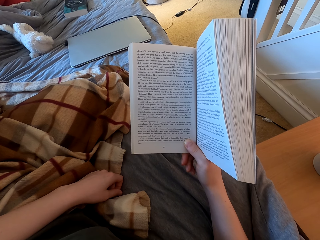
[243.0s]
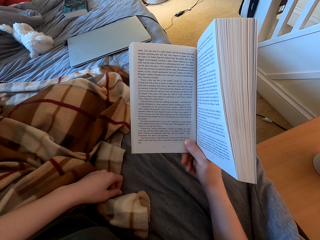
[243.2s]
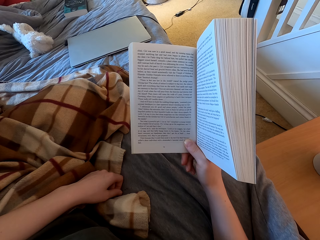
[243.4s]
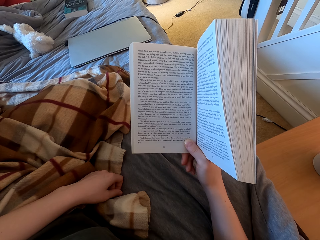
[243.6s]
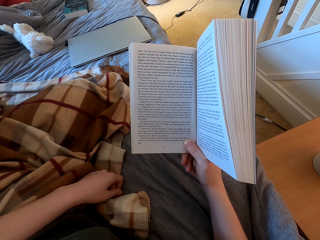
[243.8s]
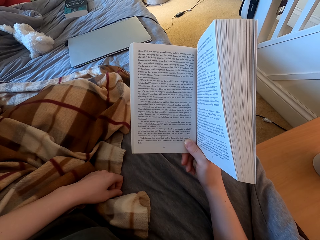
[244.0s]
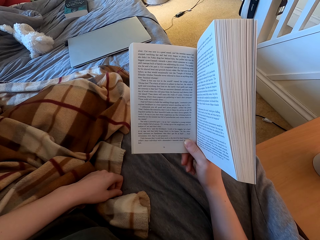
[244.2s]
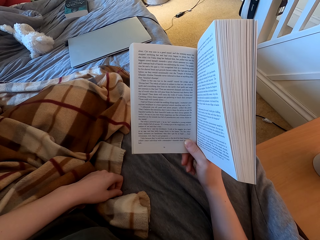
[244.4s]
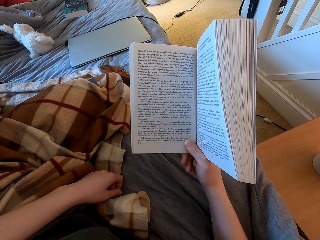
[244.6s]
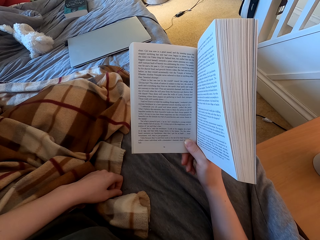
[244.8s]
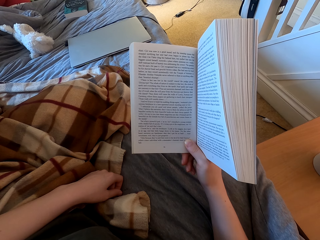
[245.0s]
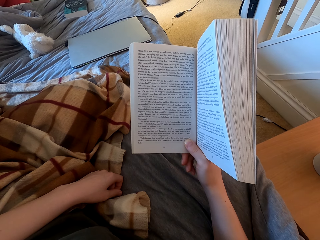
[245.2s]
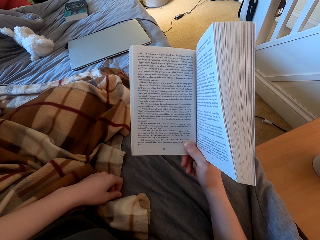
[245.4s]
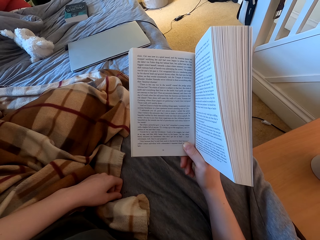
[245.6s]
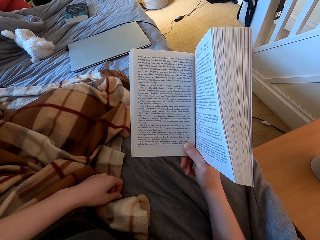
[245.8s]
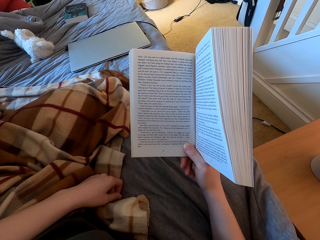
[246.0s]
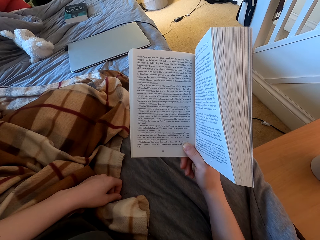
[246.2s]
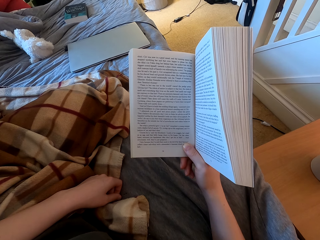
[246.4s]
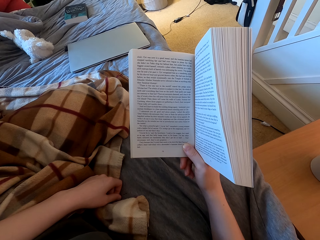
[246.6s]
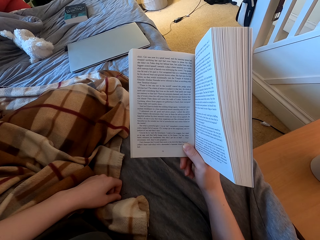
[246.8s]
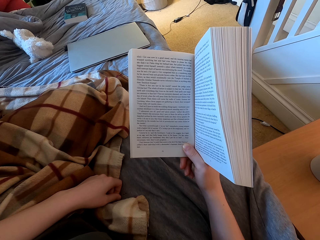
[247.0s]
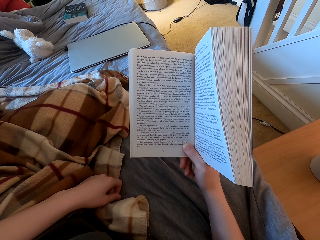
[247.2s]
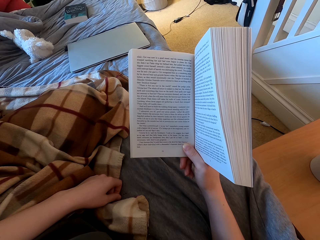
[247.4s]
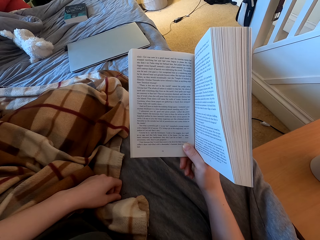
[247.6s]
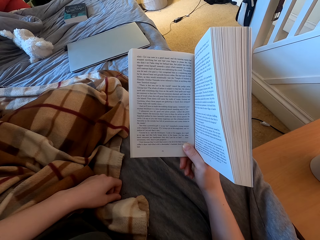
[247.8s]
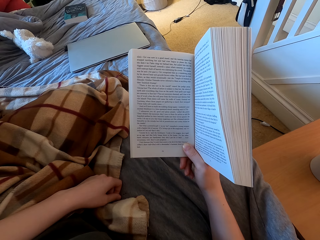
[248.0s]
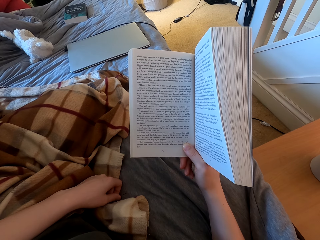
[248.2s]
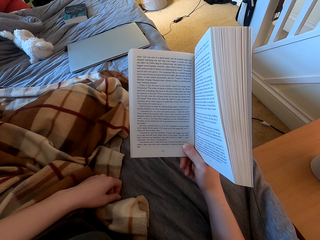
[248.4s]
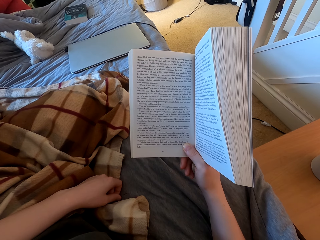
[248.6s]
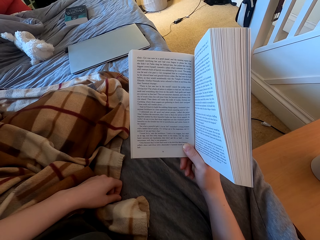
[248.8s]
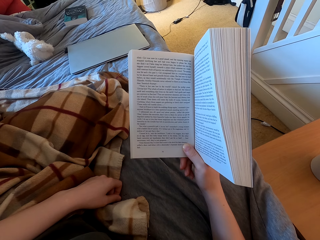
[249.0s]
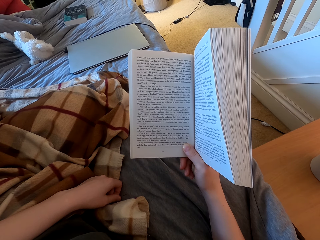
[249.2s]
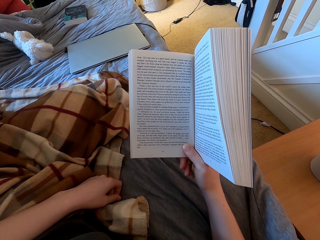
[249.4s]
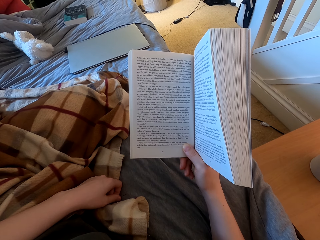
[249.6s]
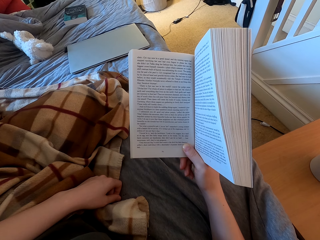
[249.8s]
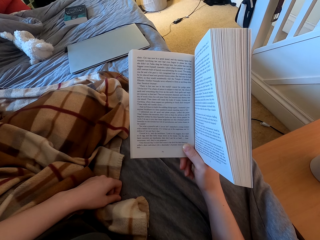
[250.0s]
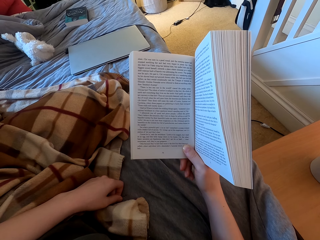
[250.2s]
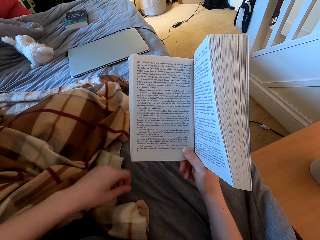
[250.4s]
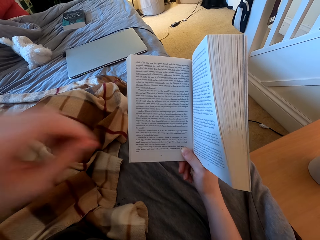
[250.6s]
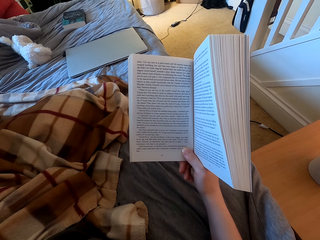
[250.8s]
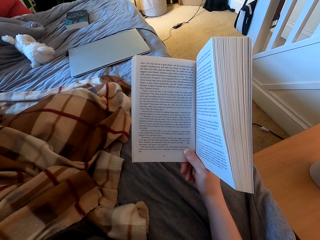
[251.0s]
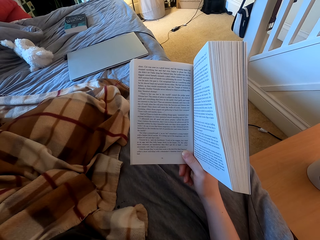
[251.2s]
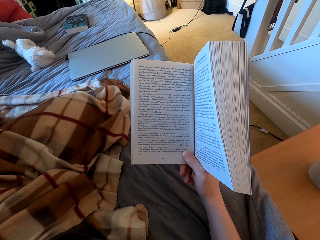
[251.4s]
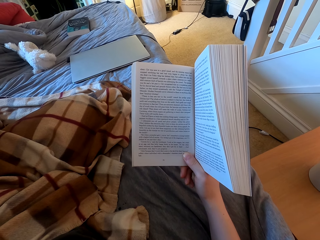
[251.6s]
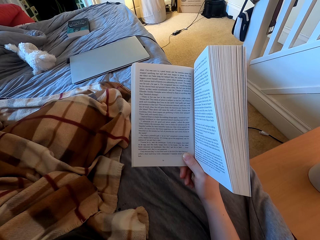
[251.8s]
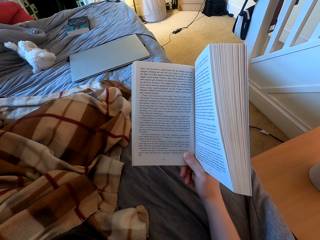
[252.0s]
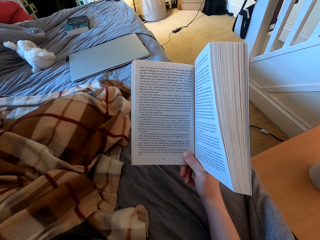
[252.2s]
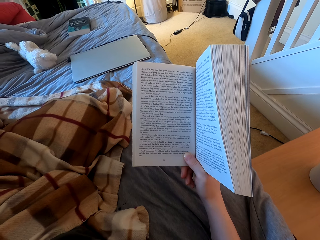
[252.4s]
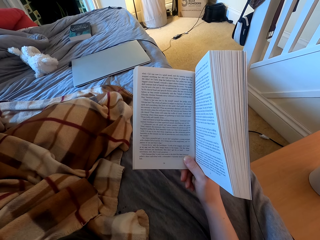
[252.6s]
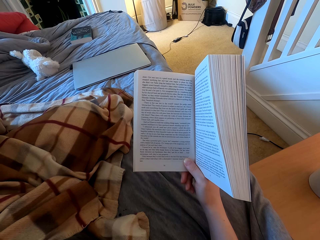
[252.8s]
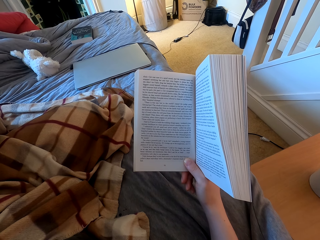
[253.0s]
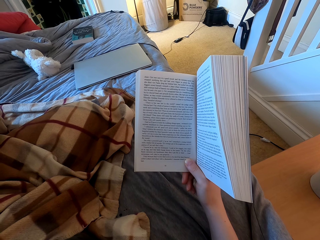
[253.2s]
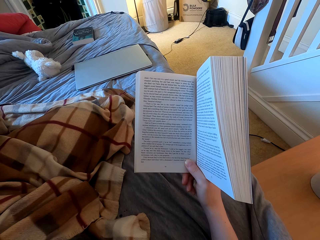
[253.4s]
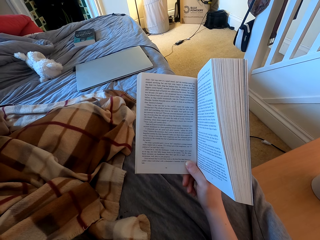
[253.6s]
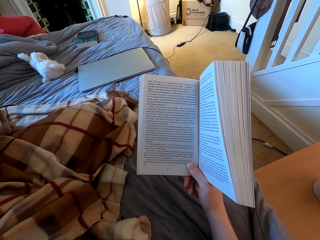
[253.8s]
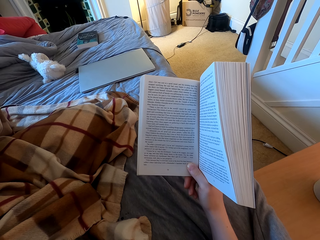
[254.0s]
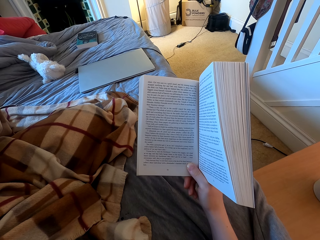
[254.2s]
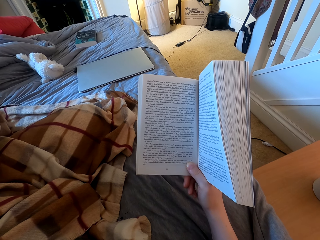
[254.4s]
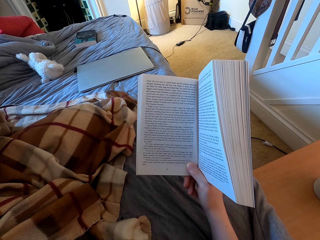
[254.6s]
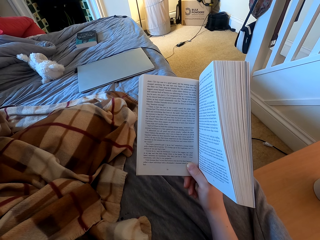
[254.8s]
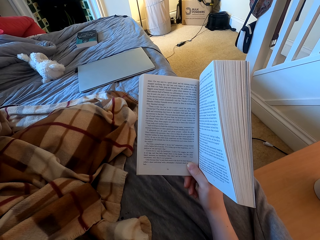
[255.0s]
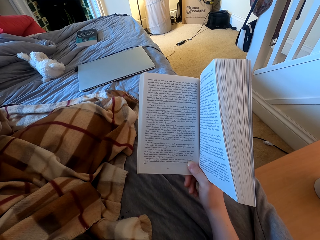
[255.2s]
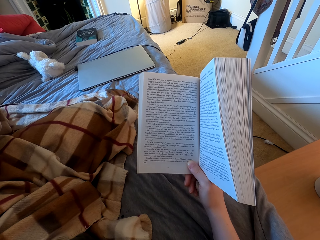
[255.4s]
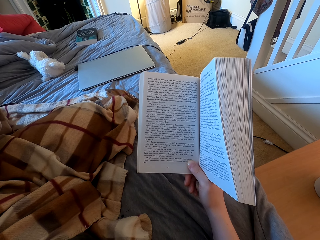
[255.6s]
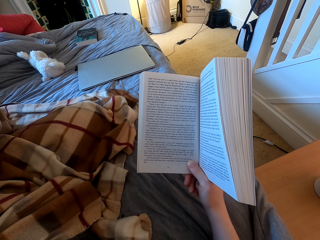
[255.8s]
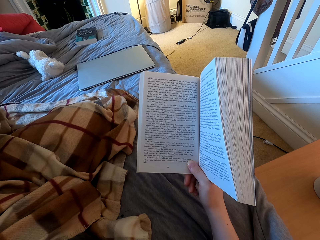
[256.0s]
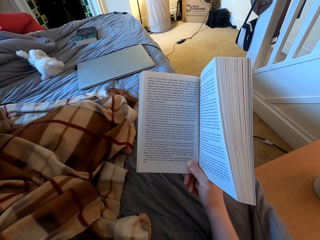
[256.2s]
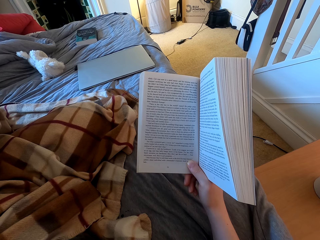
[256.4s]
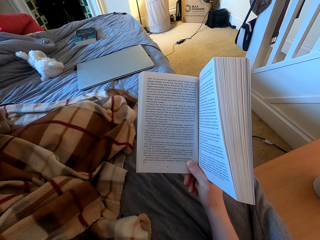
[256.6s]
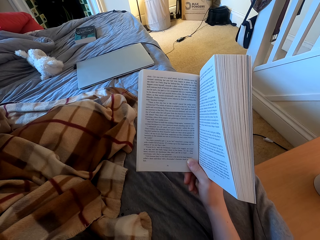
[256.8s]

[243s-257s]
The camera wearer lifts the hand and reads the book.

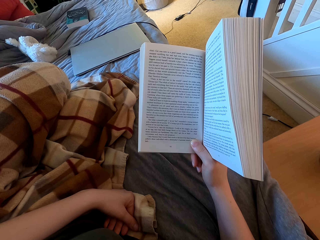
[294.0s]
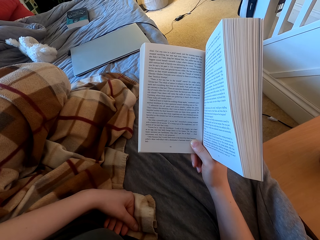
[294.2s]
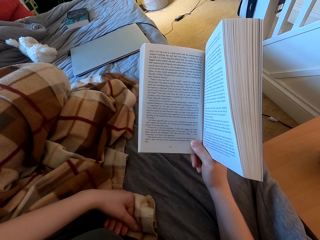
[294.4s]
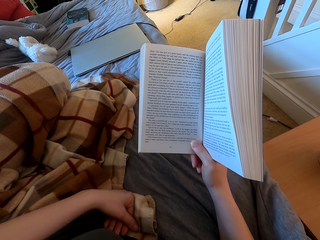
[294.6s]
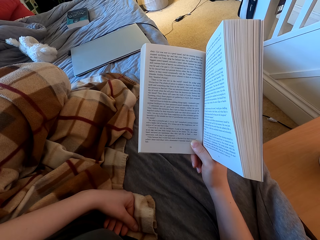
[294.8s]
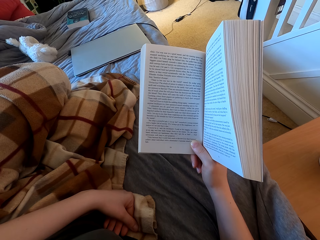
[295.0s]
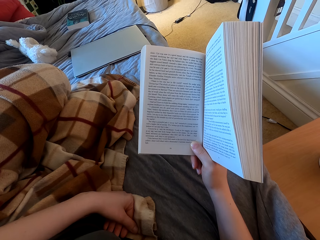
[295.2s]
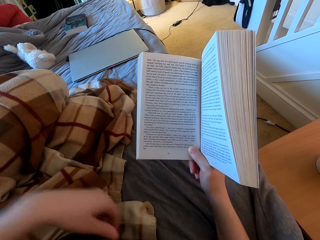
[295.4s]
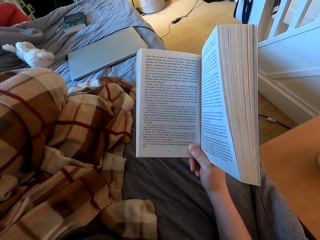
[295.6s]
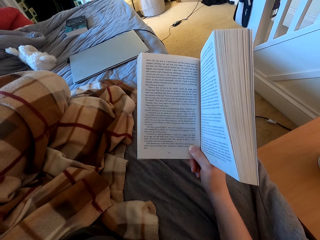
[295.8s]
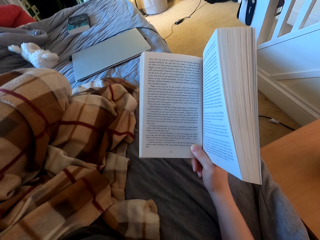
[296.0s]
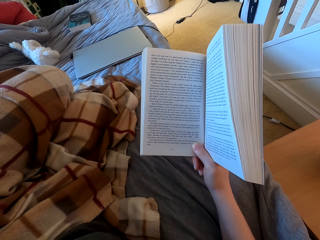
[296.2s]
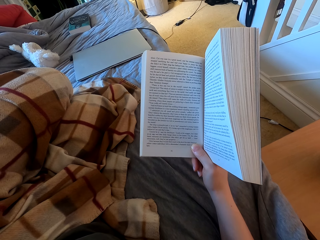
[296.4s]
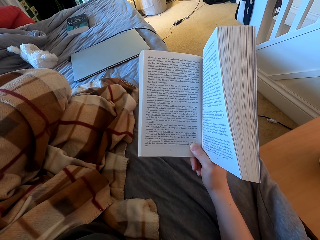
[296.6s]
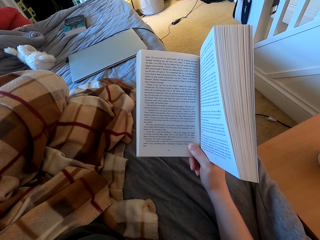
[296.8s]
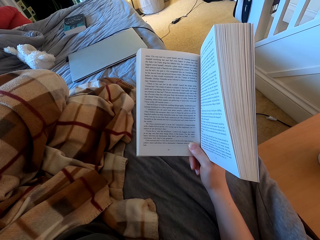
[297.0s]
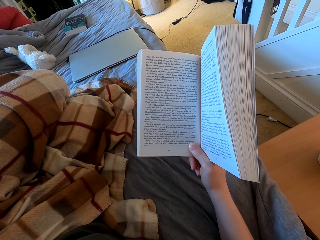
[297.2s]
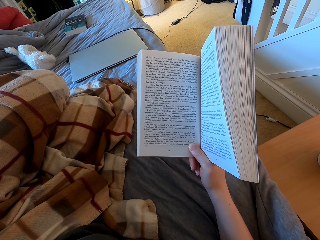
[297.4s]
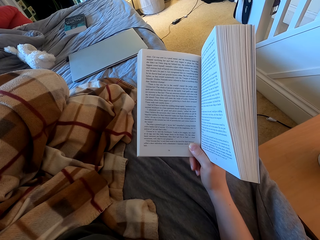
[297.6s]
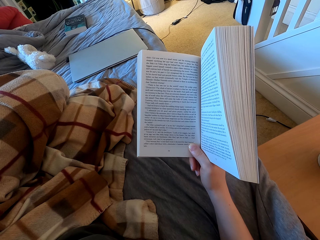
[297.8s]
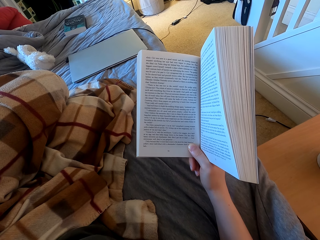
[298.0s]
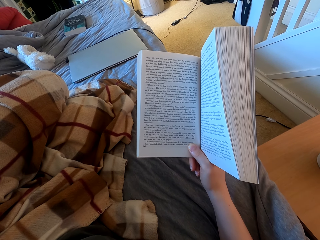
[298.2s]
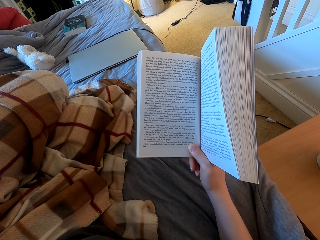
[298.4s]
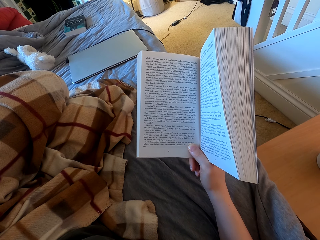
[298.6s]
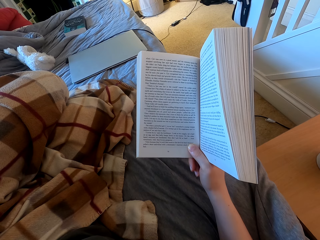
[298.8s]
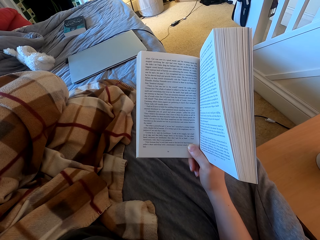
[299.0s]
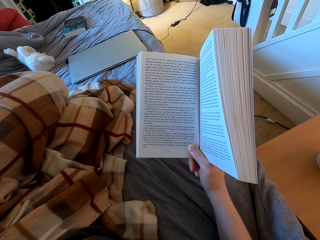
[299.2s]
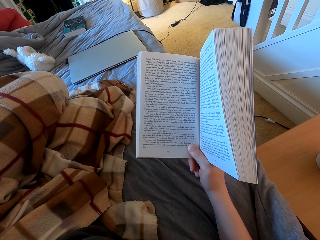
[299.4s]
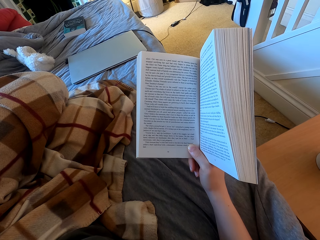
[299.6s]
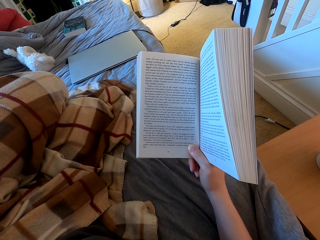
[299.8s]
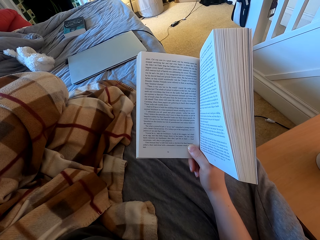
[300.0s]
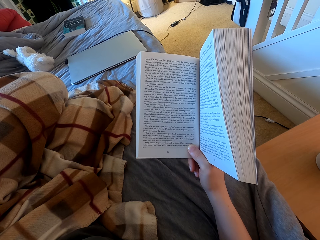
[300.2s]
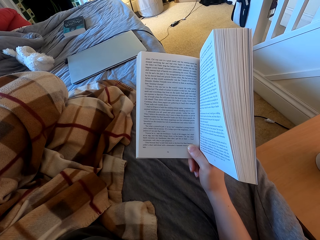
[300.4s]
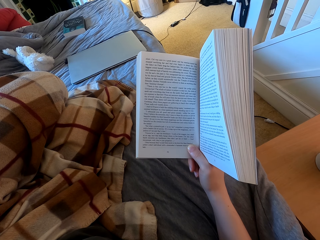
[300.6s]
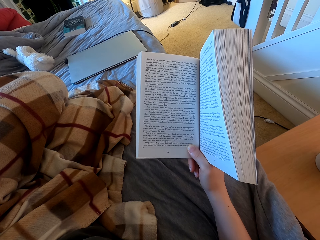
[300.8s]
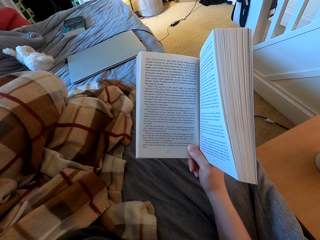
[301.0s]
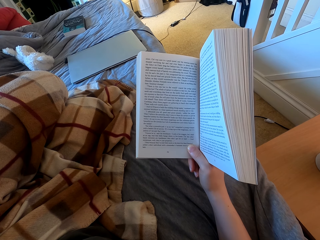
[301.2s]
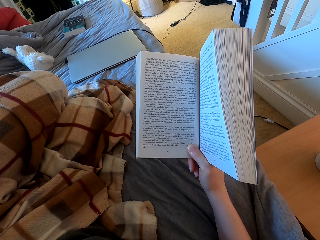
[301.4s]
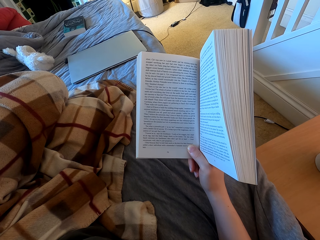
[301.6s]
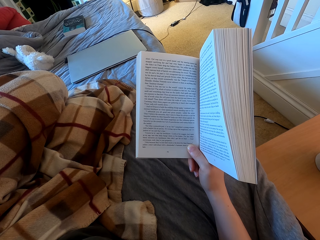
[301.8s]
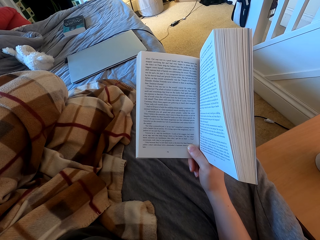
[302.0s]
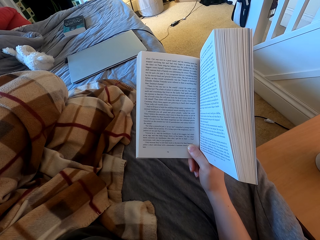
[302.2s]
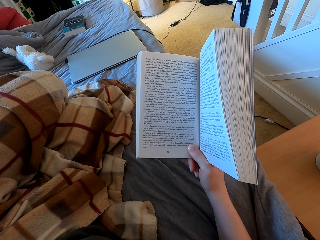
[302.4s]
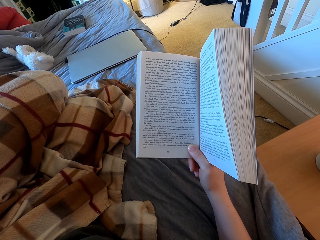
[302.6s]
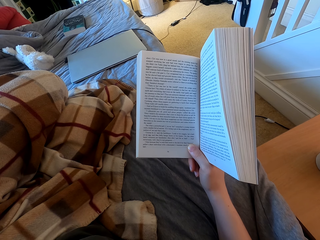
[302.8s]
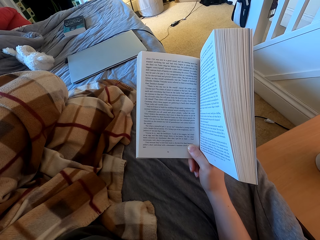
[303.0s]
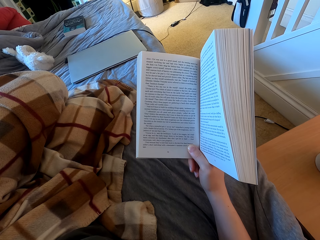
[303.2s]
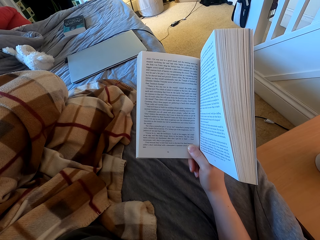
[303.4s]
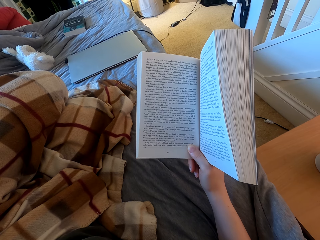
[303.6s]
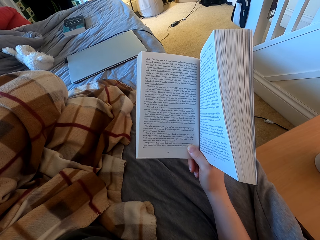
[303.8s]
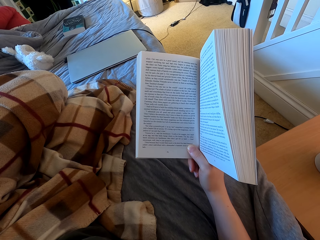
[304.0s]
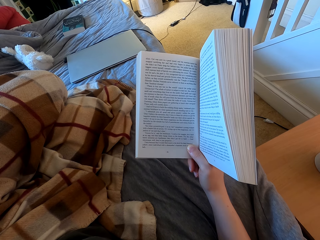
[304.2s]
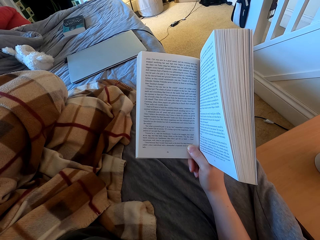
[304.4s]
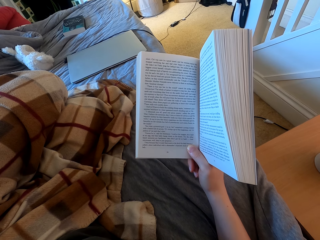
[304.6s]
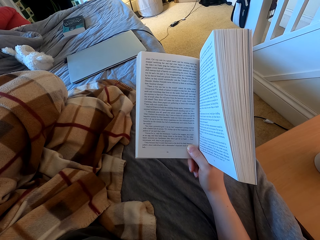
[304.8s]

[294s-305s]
The camera wearer lifts up the hand. They read a book.
